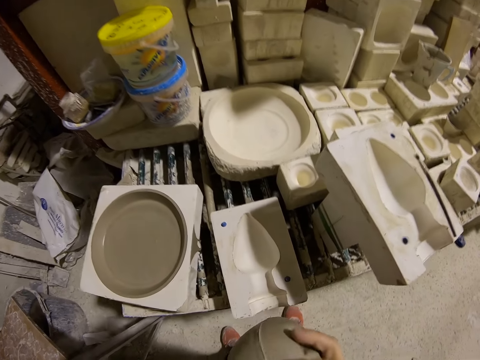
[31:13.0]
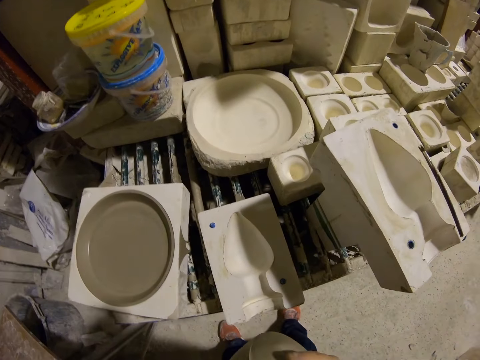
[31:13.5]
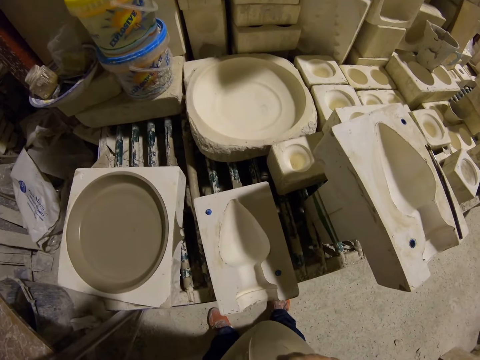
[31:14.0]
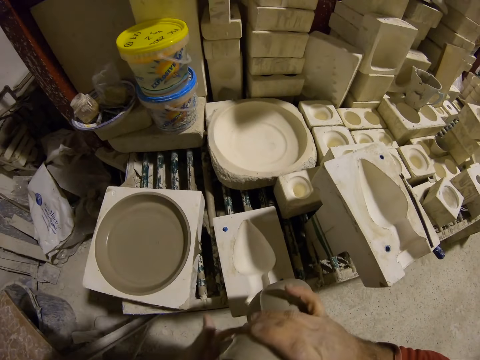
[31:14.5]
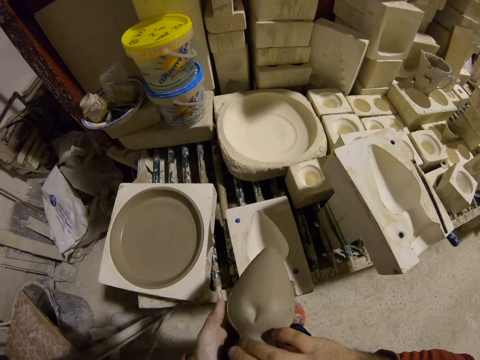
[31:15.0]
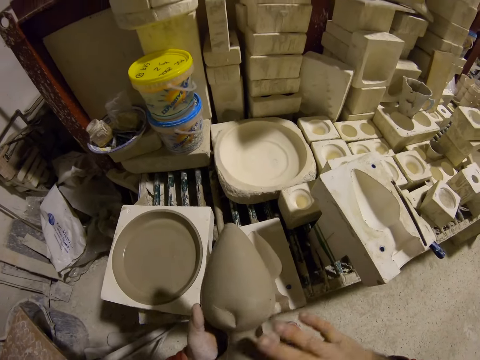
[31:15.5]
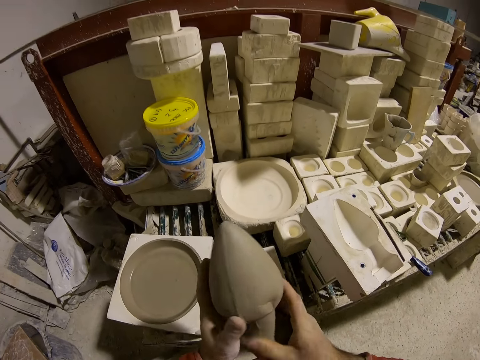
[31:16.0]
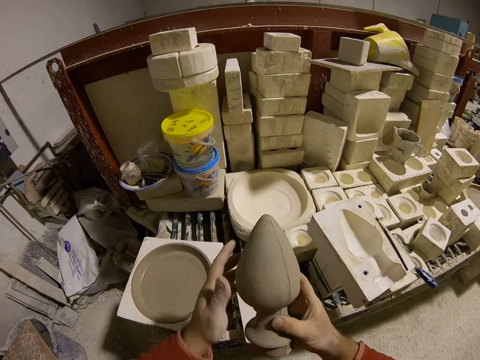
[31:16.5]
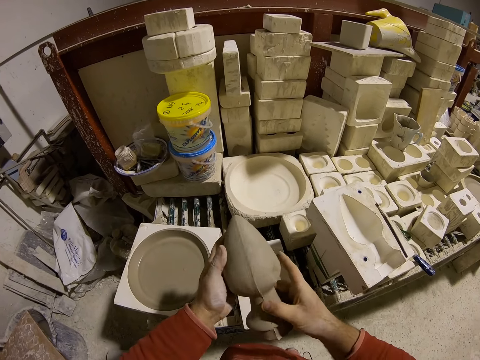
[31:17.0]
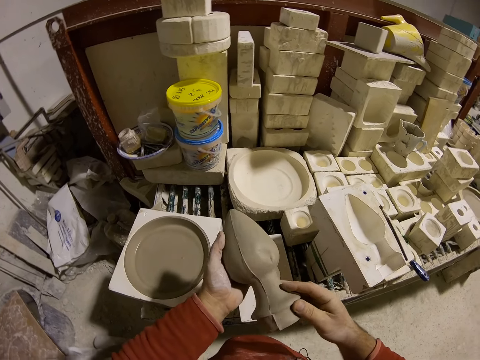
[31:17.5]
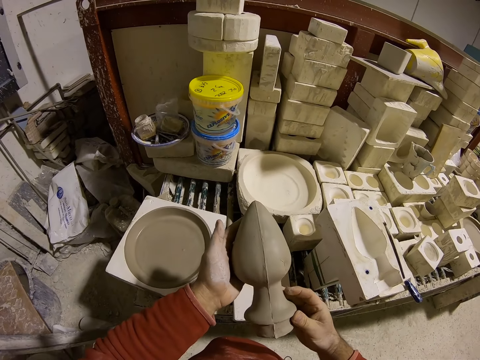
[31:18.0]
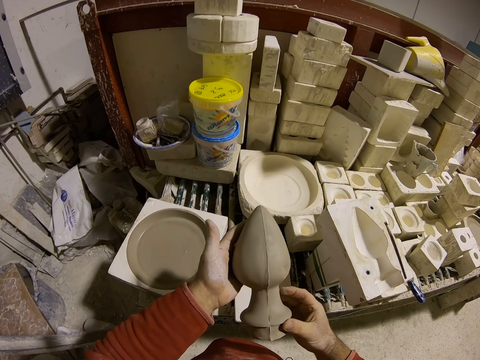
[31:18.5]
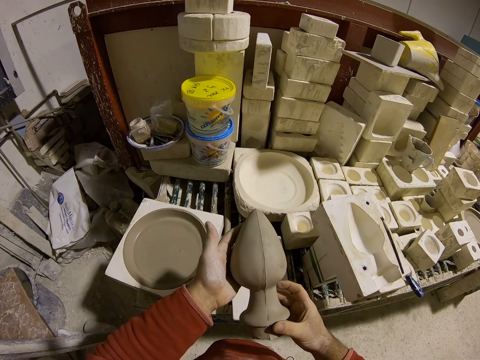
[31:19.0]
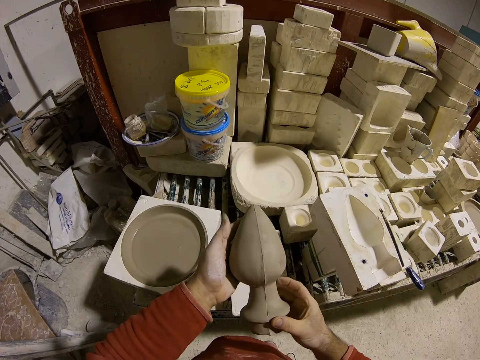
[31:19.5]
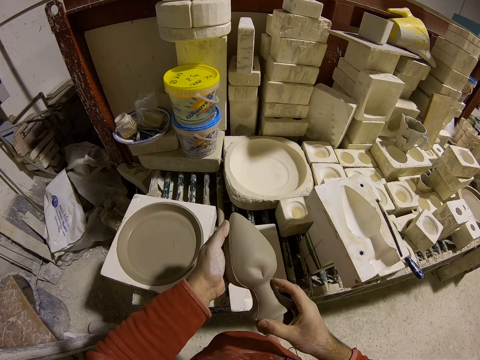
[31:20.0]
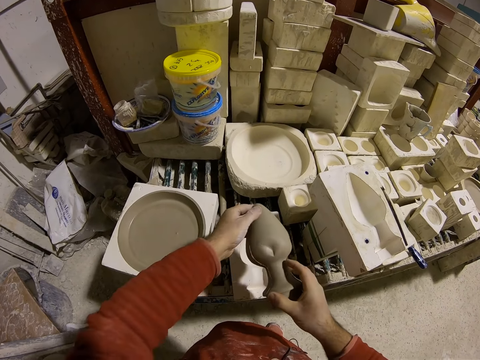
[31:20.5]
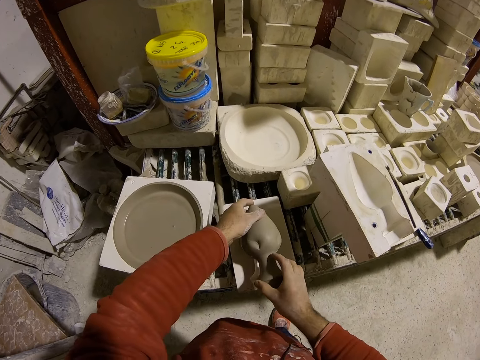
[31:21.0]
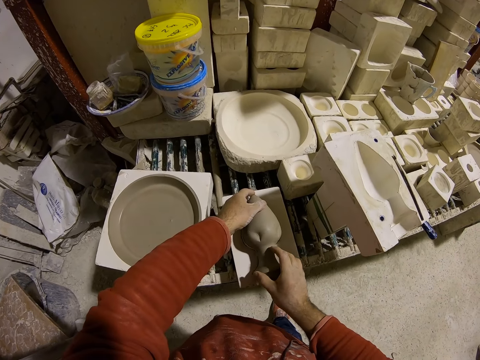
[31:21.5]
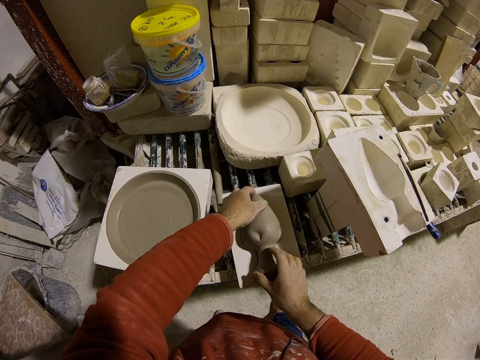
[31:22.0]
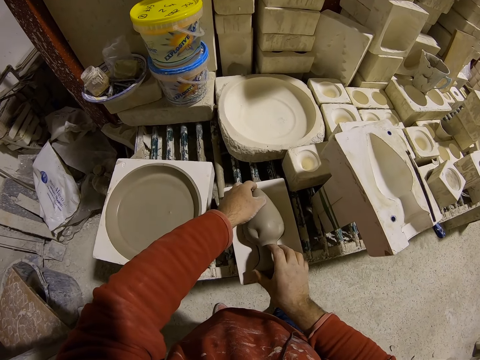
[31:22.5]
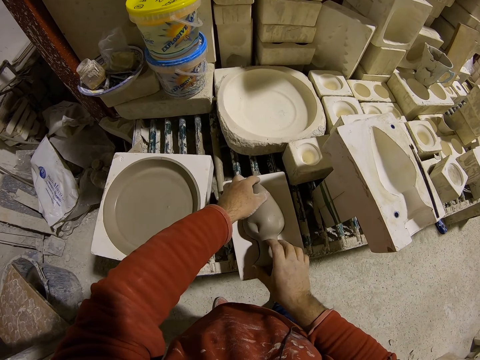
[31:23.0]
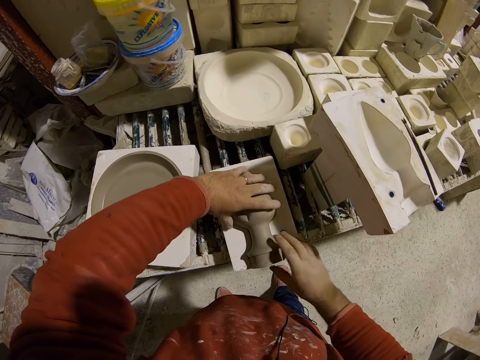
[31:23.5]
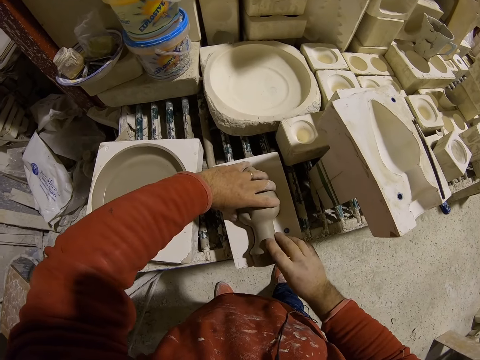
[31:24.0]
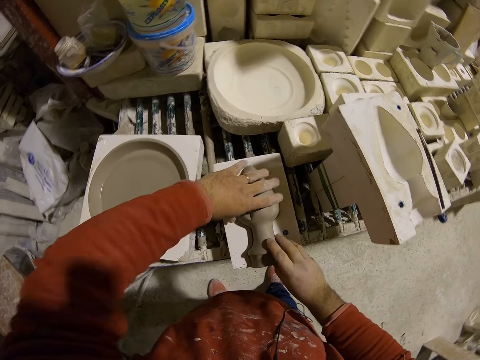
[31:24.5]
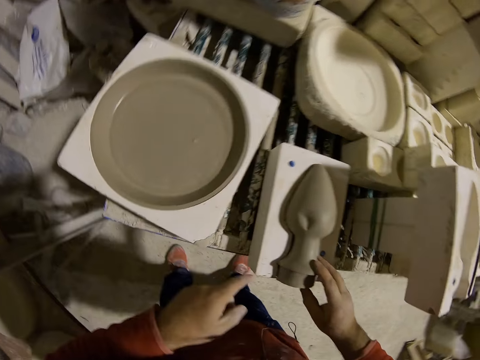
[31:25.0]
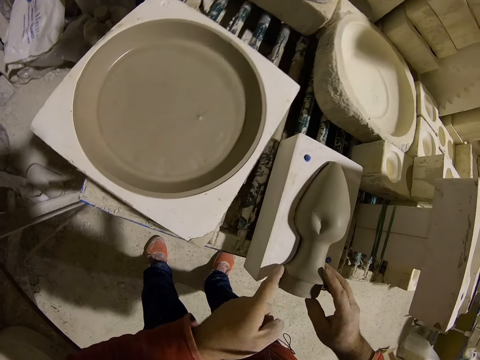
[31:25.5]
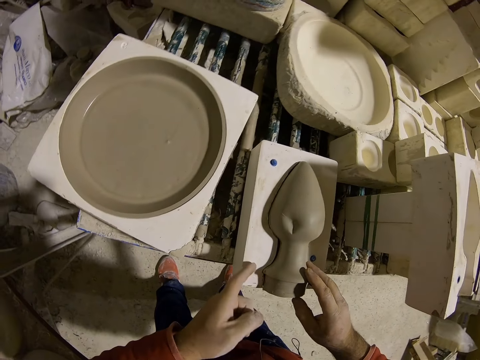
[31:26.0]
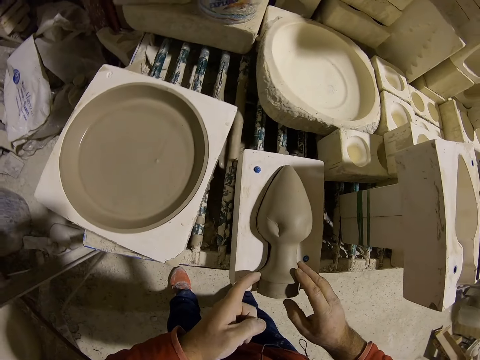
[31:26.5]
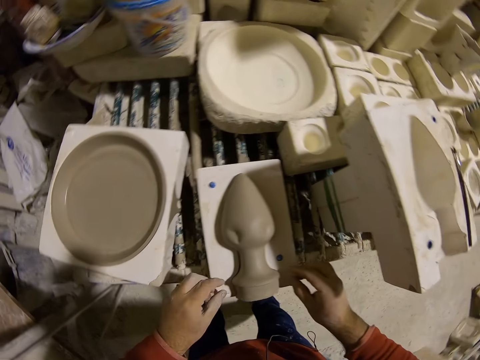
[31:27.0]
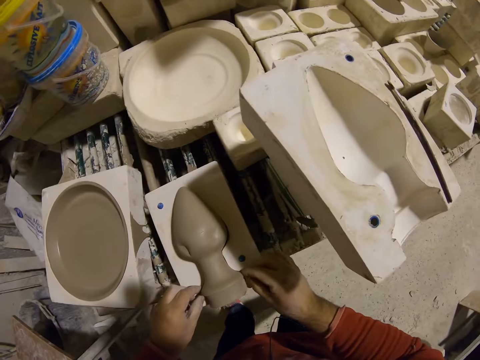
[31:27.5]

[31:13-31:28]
The camera wearer puts the clay silicone down.

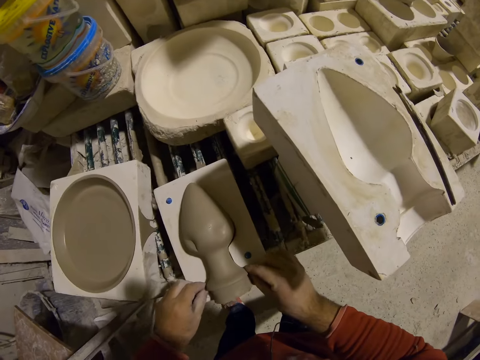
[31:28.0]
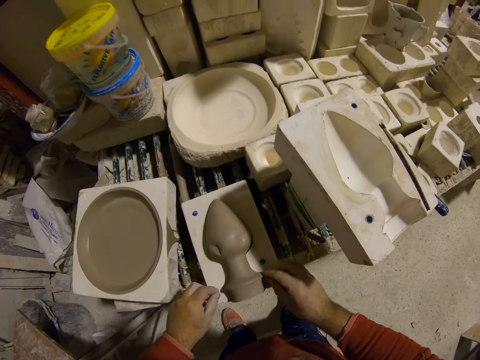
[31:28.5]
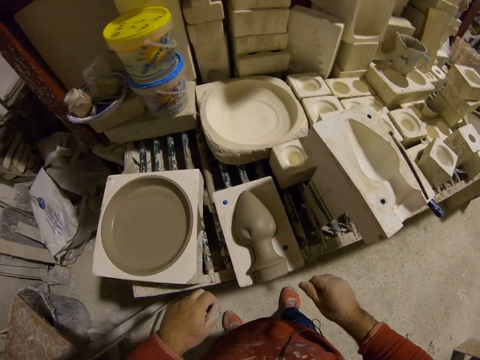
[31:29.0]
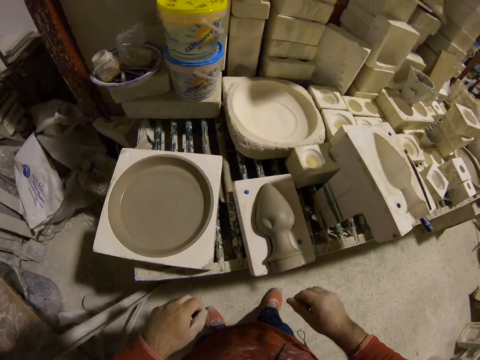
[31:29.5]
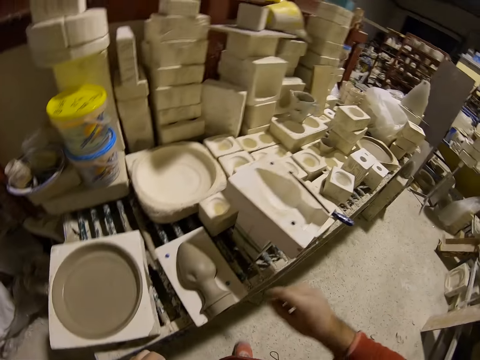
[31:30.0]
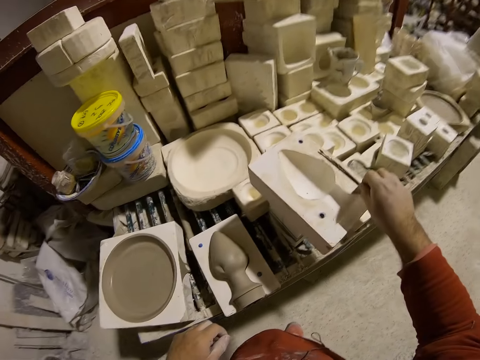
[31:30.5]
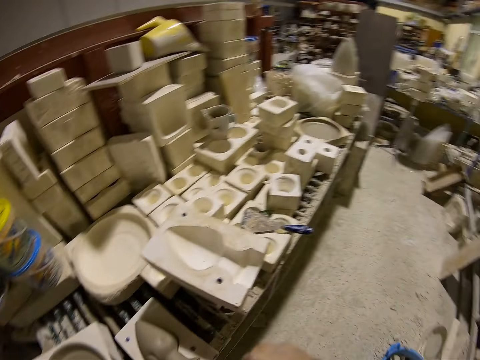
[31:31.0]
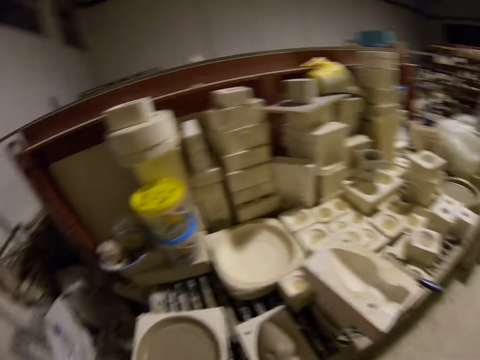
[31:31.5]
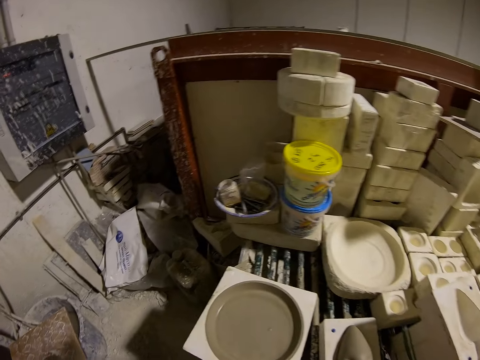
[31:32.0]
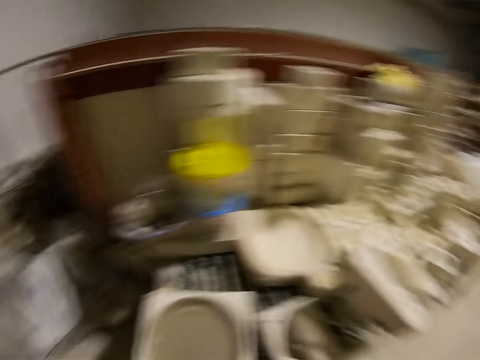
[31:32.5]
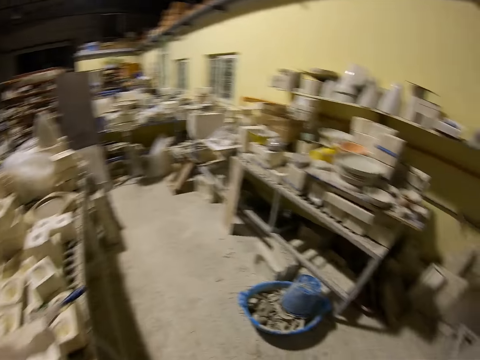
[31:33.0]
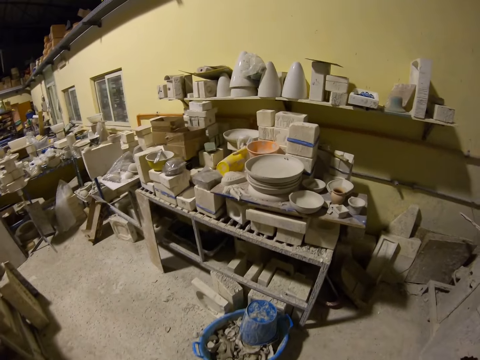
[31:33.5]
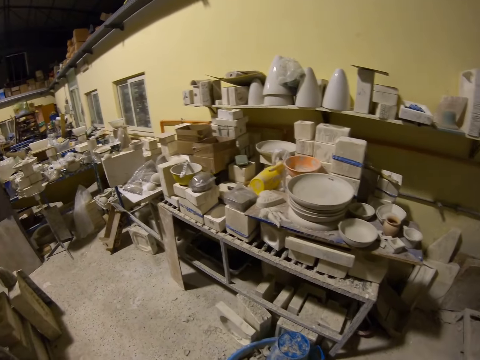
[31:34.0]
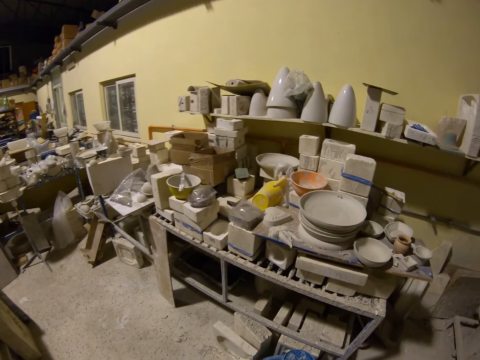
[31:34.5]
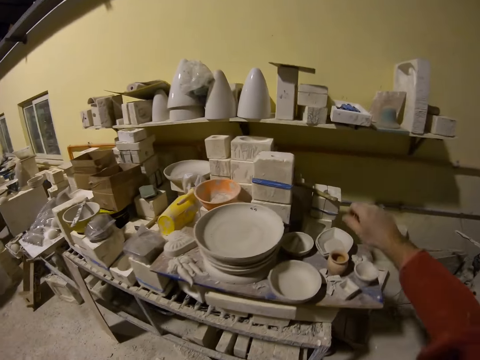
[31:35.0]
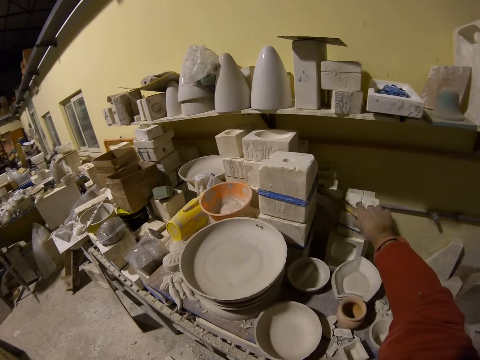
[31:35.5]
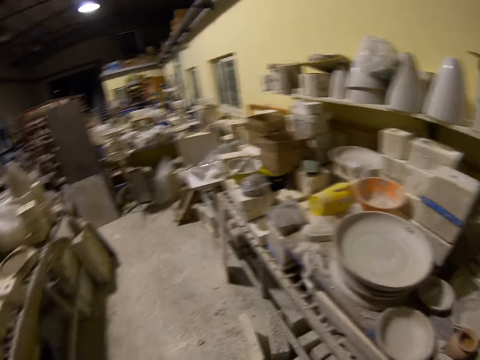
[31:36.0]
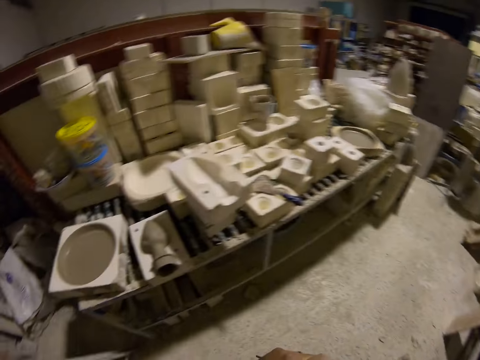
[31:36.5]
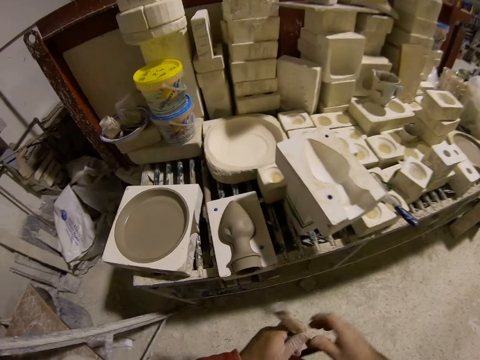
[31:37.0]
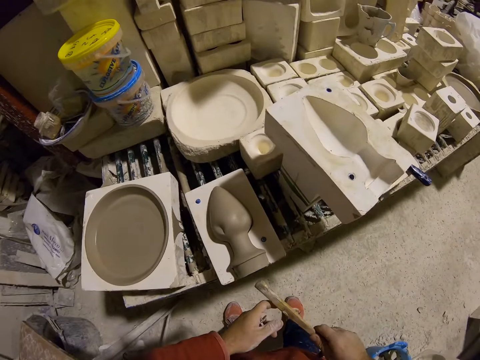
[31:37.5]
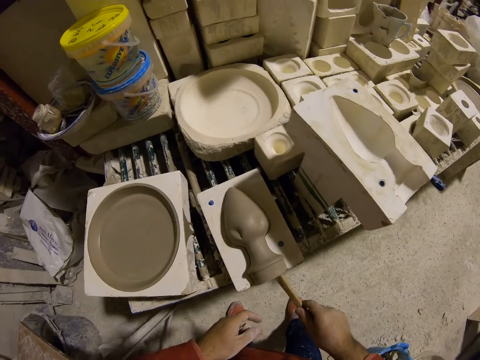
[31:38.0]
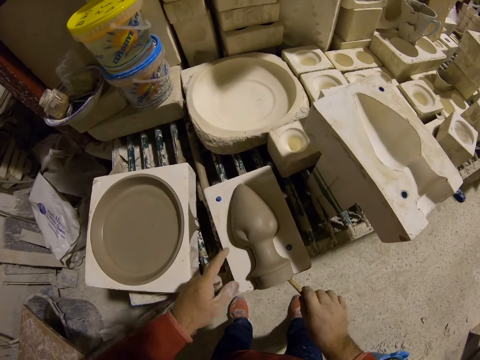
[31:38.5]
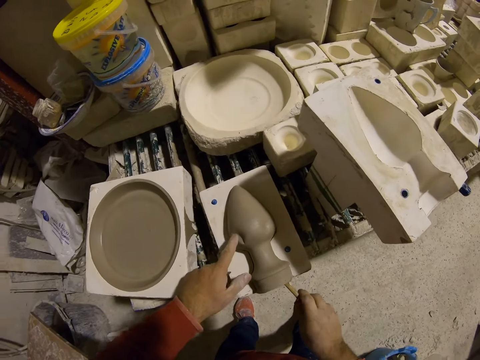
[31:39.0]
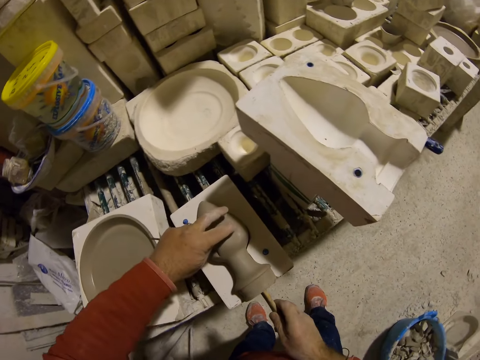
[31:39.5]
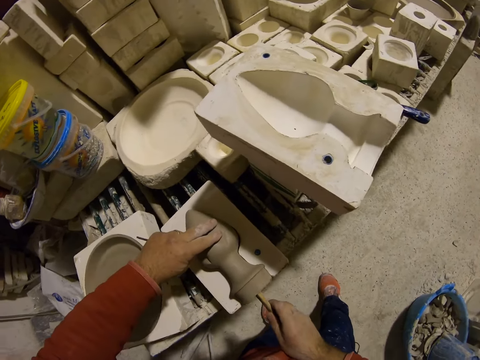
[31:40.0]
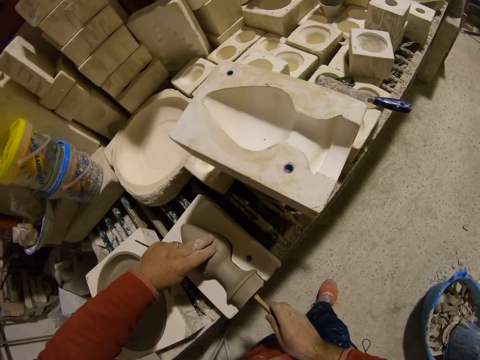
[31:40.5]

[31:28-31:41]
The camera wearer picks up something. They look around the workshop. They walk around the shop. They pick up a piece of wood. They pick up a brush. They walk back to the modelling table. They put the wood in the clay silicone. They polish inside a décor. They repair the clay silicone.
